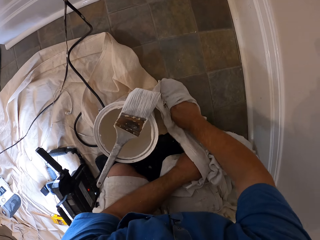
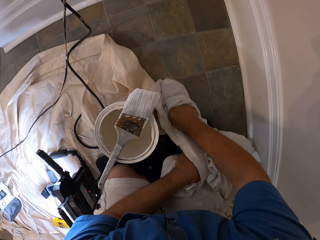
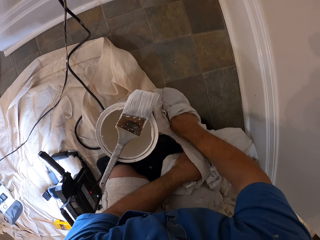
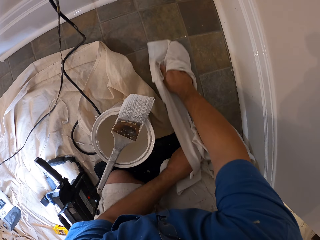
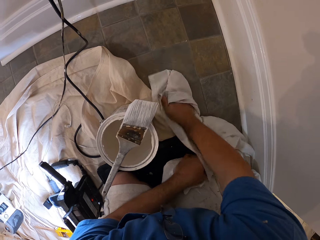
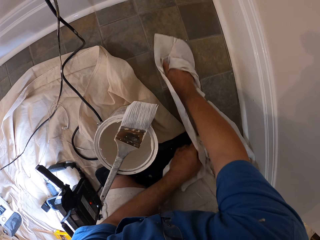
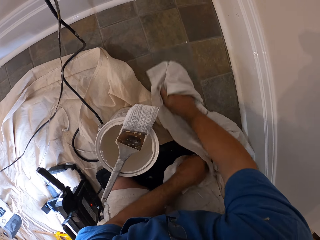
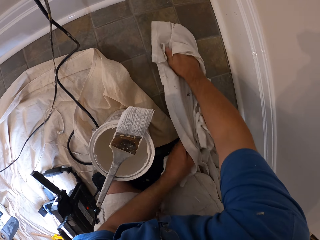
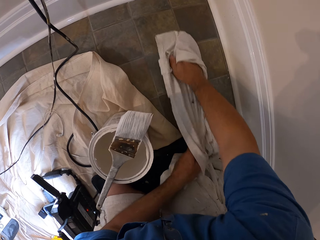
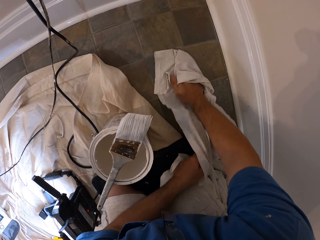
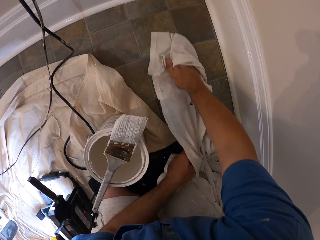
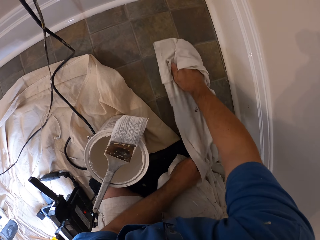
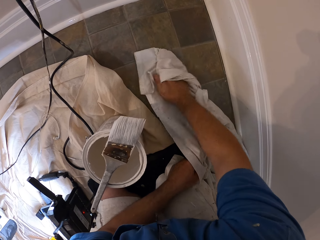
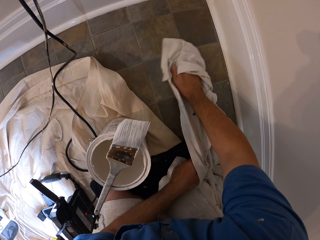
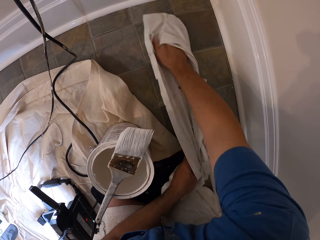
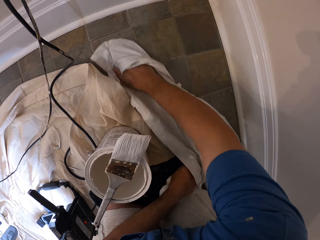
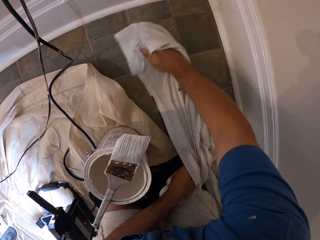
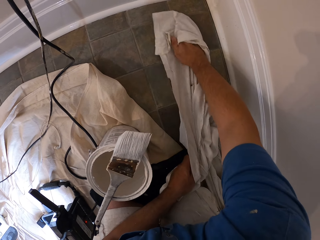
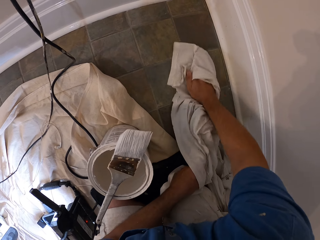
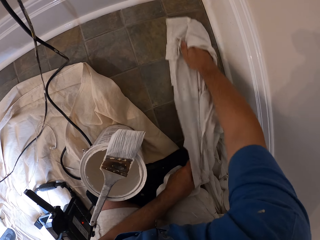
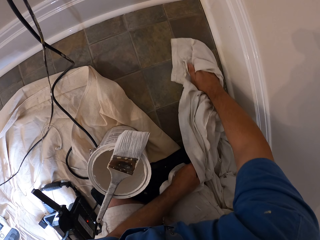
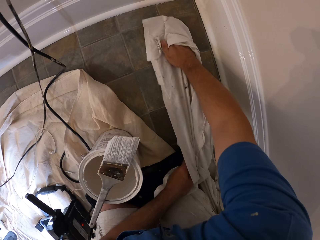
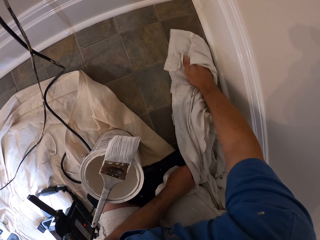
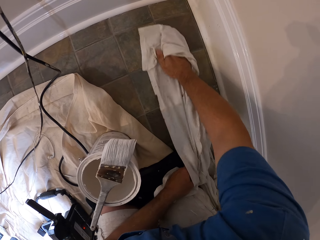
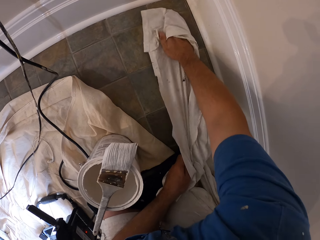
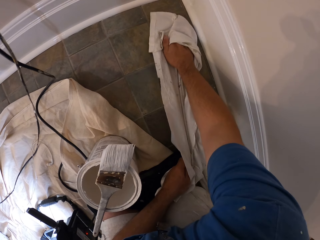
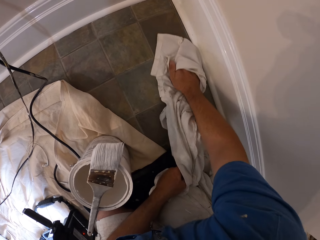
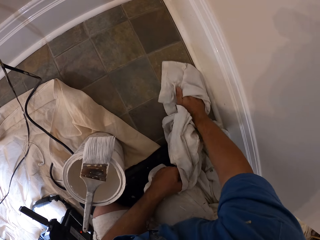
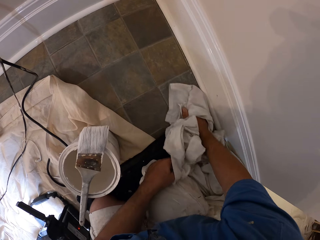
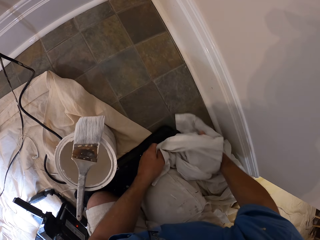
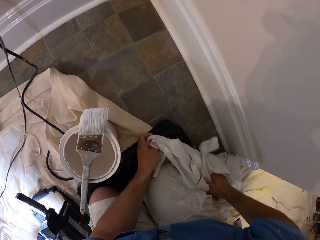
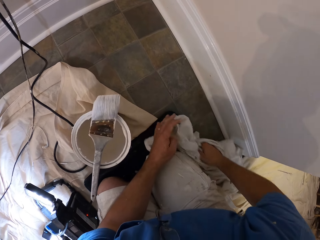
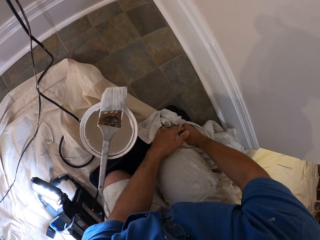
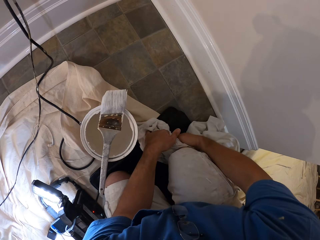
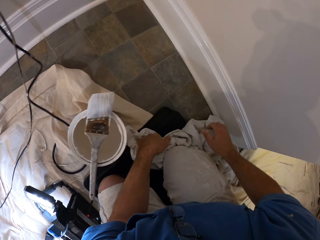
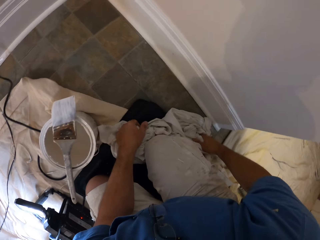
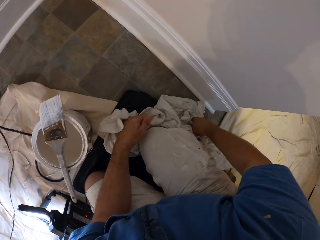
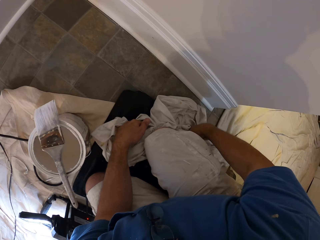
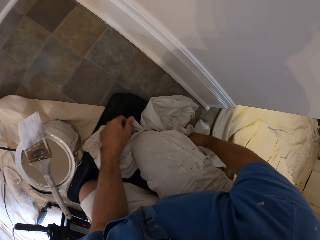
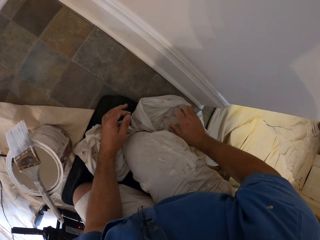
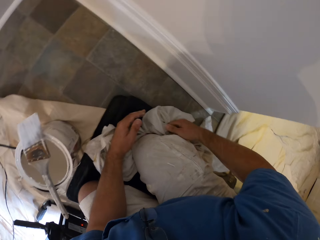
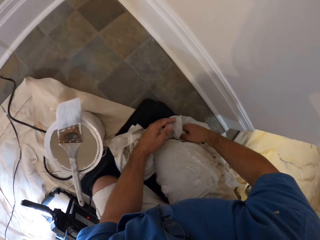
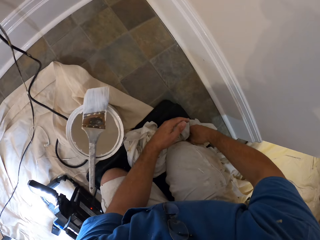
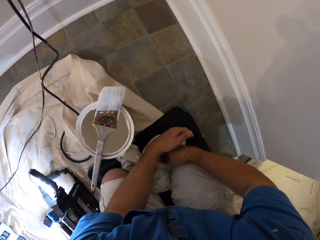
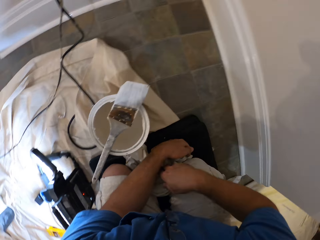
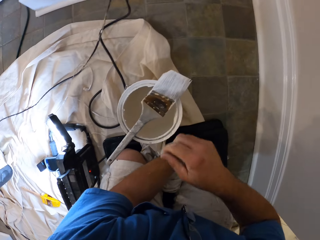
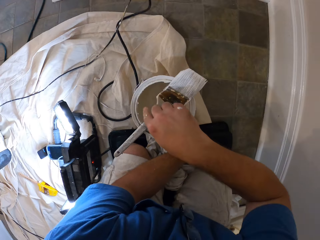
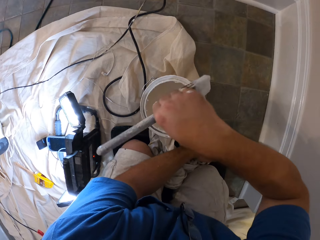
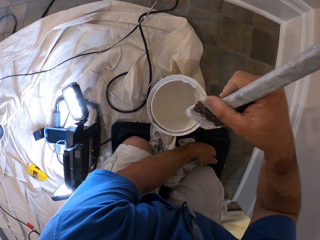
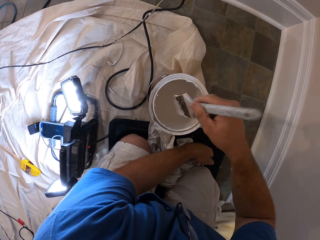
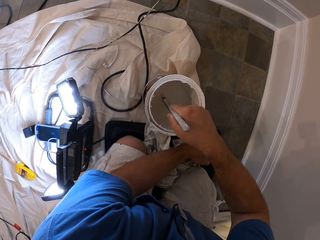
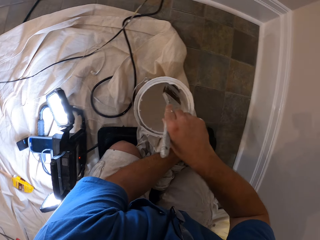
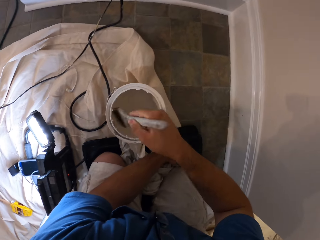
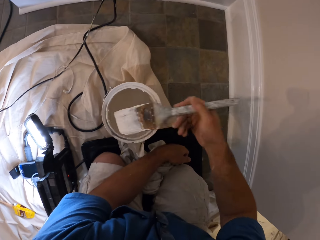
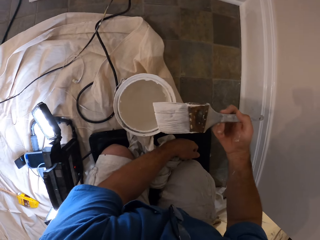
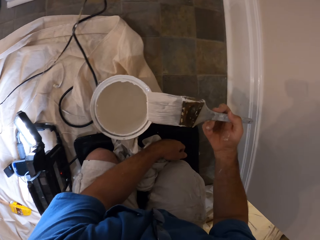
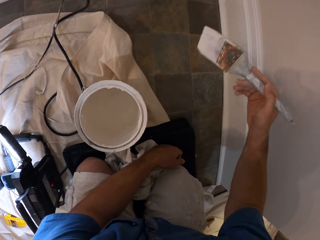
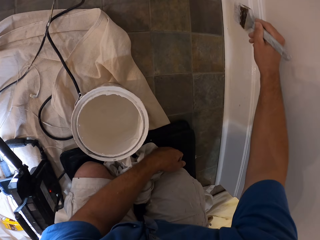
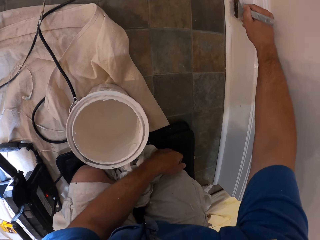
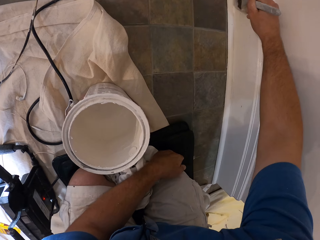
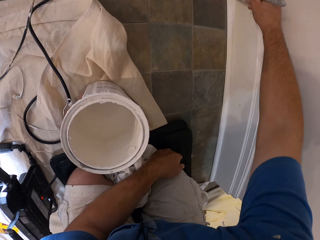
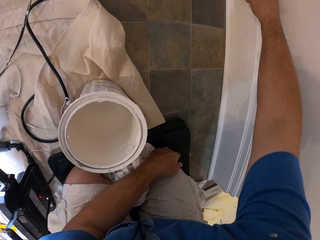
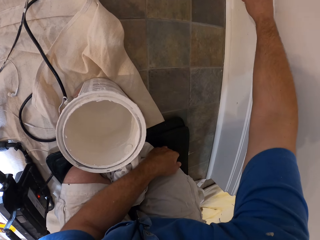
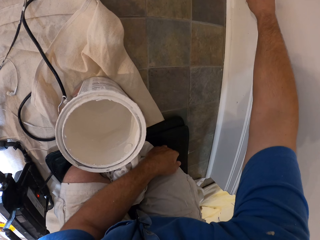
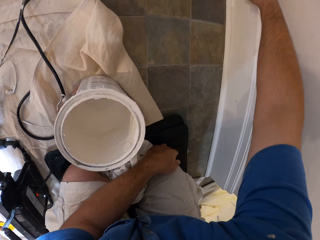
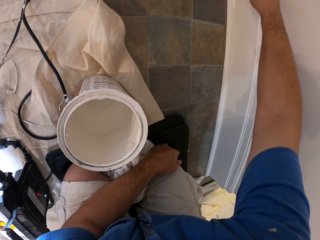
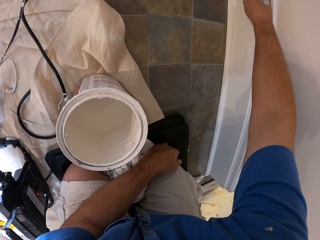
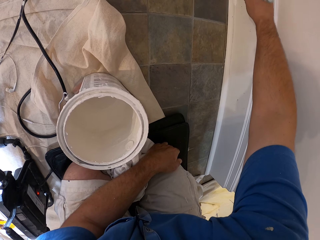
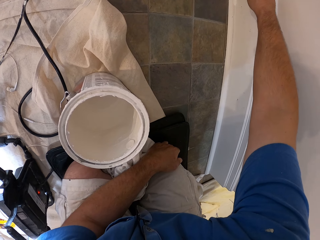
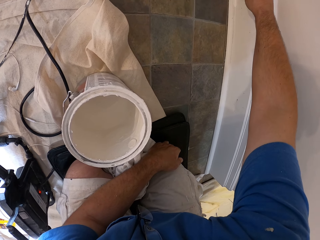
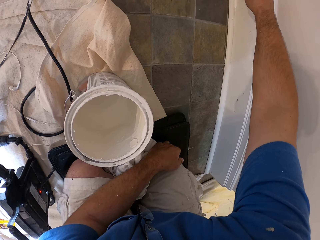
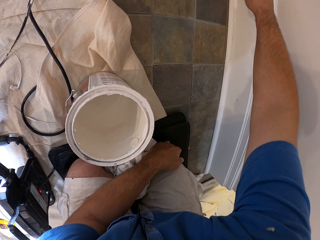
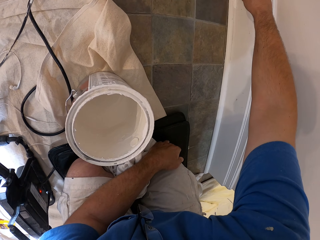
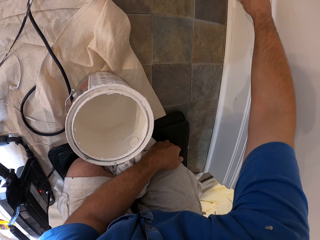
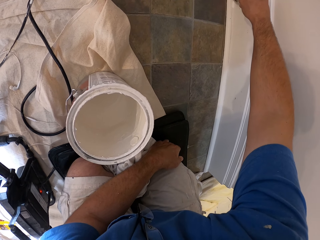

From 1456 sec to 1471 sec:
The camera wearer cleans paint from the floor with the cloth. They keep the cloth on a mat on the floor. They pick up the paint brush from the bucket of paint, dip the paint brush in the bucket of paint and paint the baseboard with the paint brush.

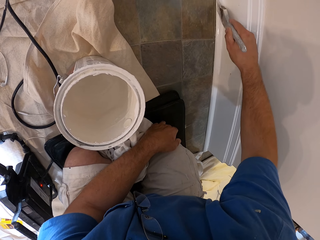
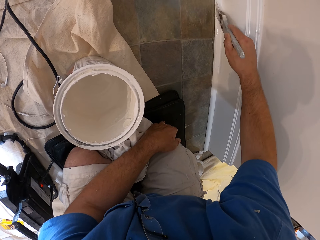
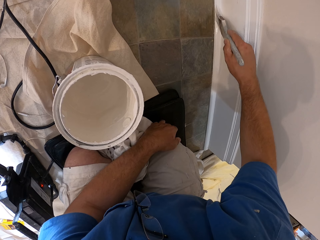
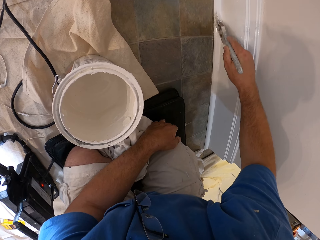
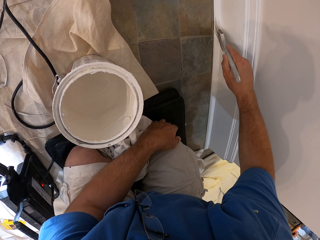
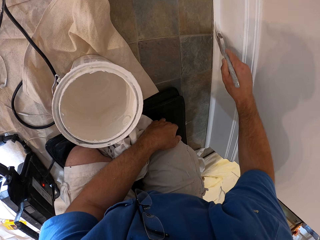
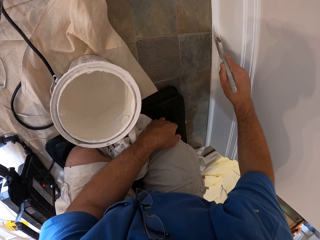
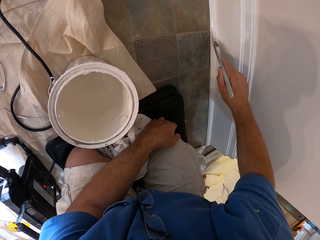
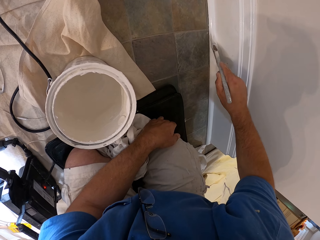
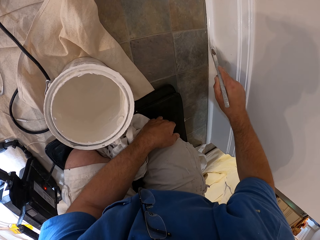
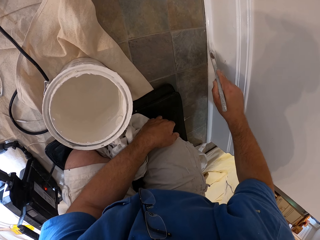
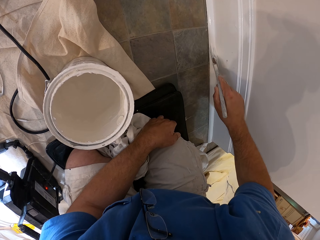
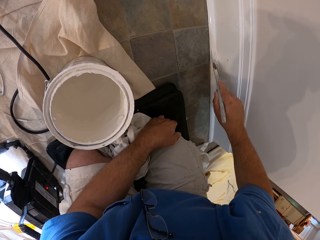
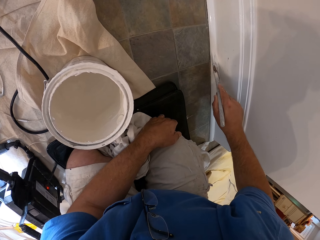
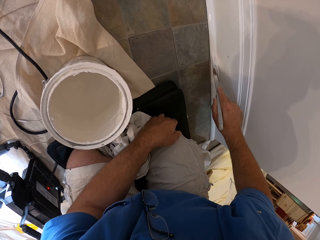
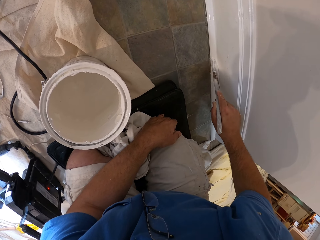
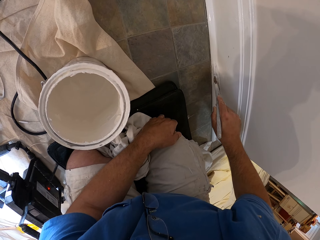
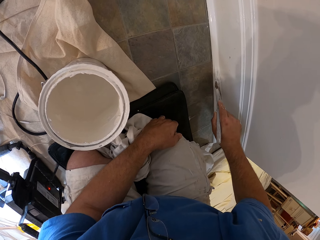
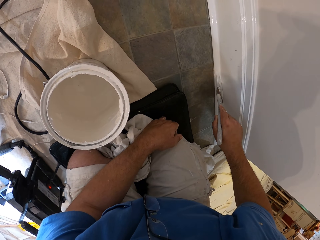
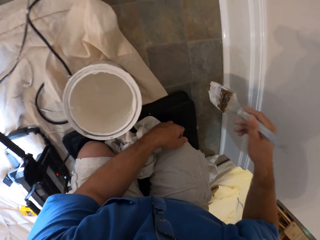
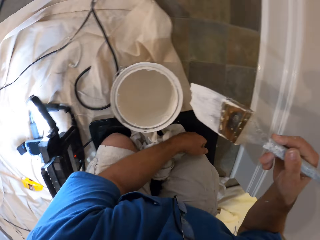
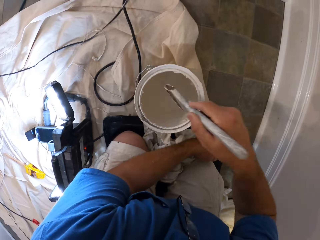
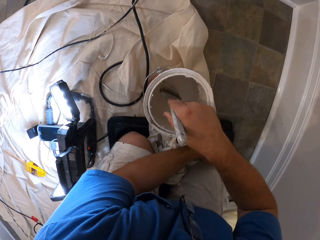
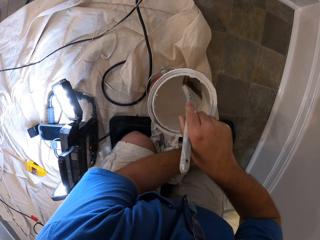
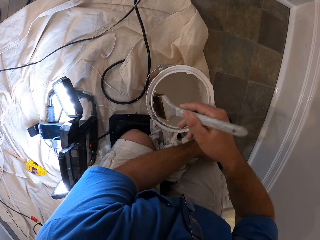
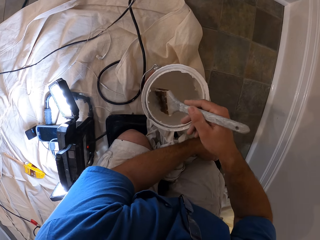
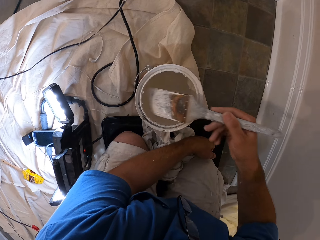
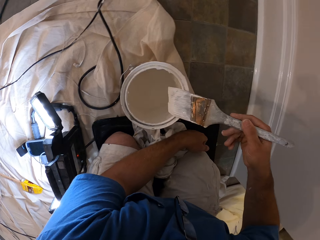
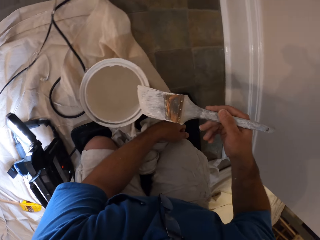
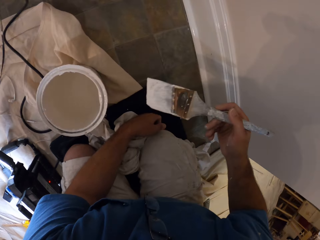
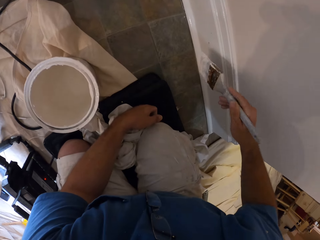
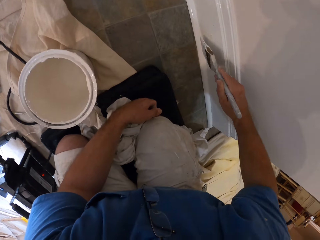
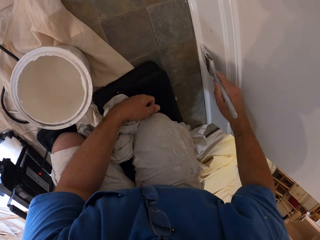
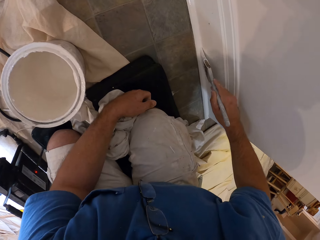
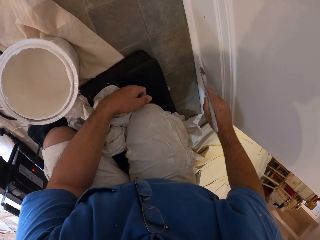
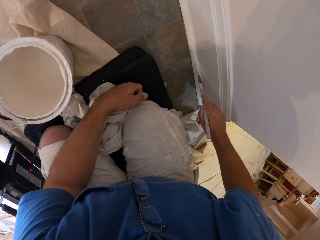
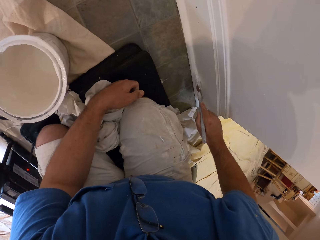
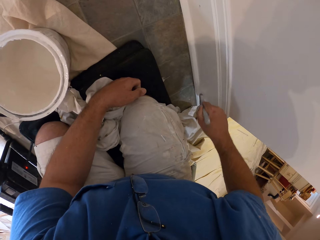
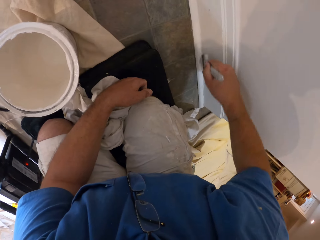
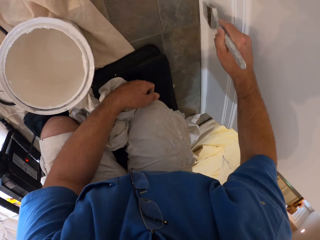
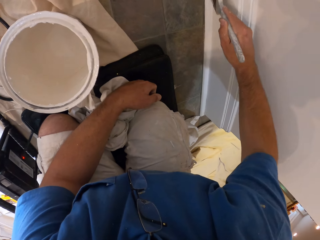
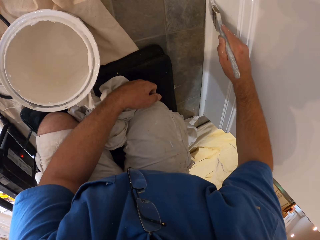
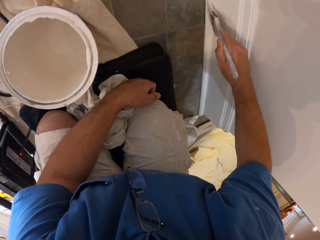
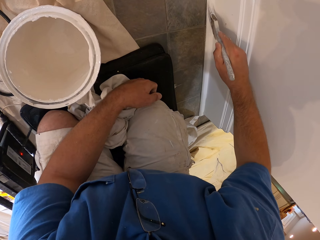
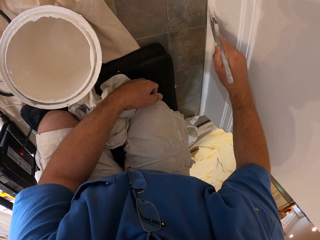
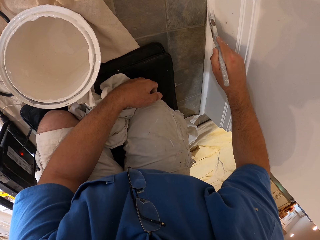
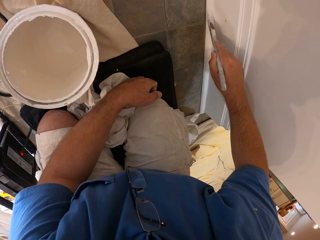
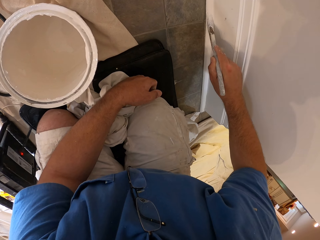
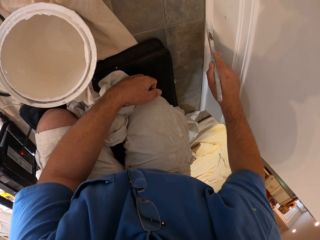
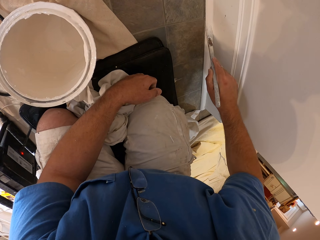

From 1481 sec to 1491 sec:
The camera wearer dips the paint brush in the bucket of paint. They clean the paint brush with the top of the bucket of paint. They paint the baseboard with the paint brush.
